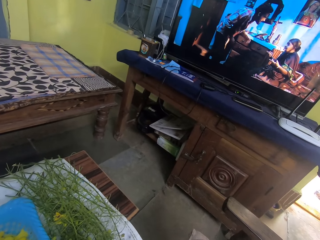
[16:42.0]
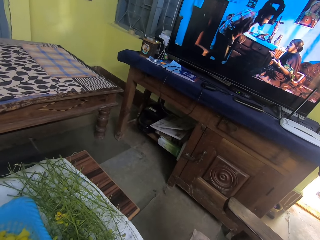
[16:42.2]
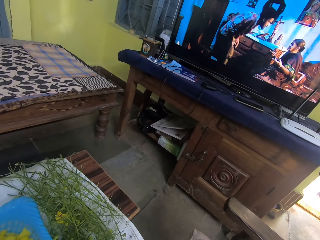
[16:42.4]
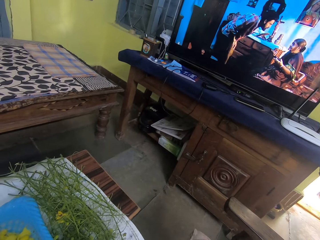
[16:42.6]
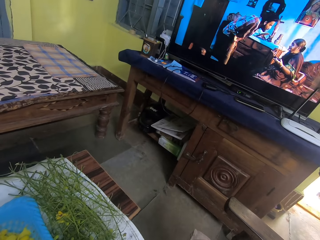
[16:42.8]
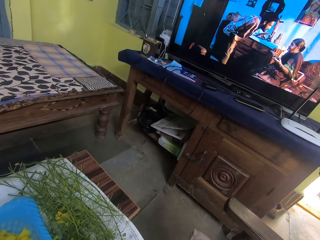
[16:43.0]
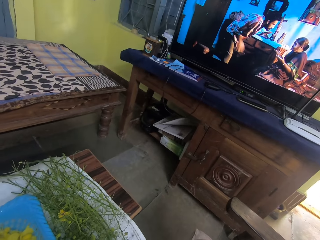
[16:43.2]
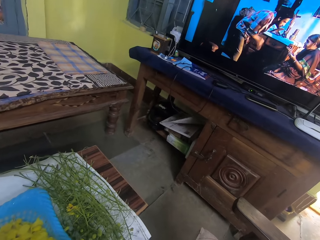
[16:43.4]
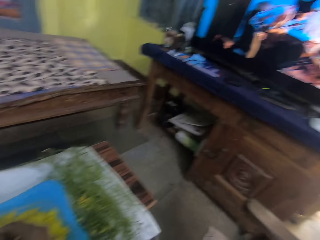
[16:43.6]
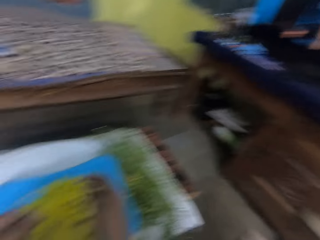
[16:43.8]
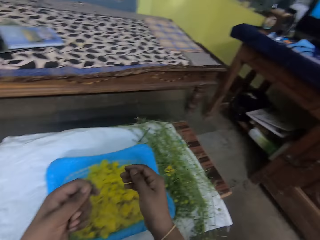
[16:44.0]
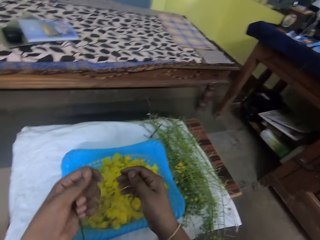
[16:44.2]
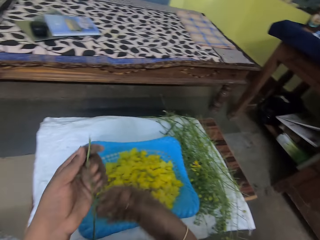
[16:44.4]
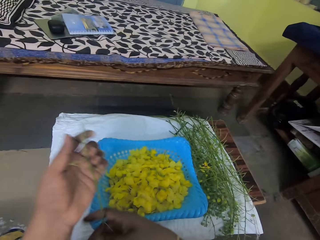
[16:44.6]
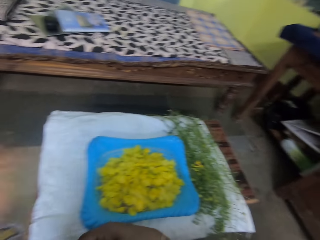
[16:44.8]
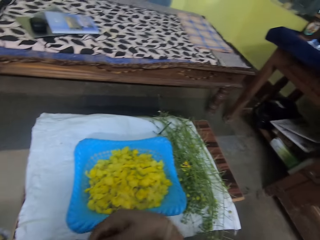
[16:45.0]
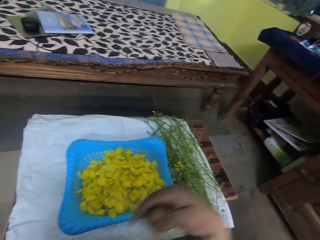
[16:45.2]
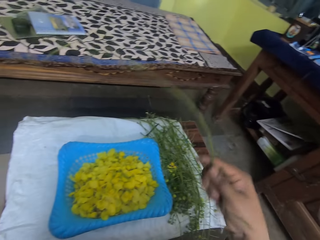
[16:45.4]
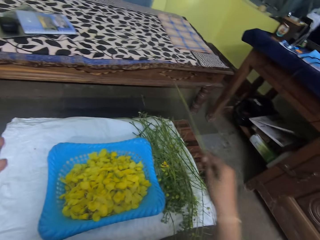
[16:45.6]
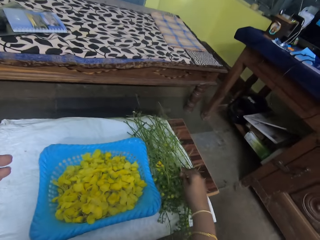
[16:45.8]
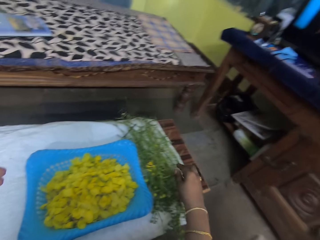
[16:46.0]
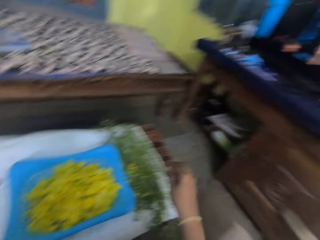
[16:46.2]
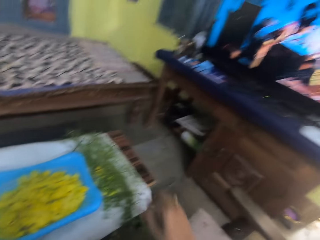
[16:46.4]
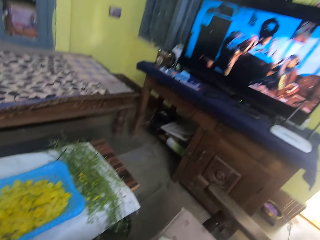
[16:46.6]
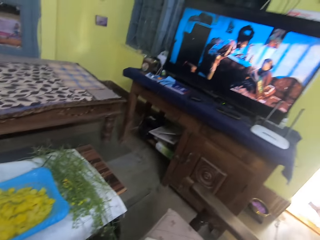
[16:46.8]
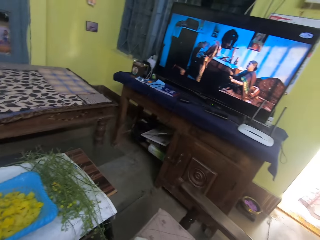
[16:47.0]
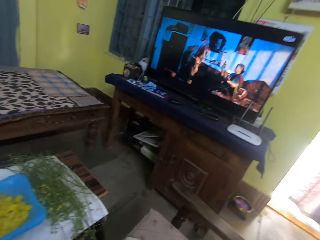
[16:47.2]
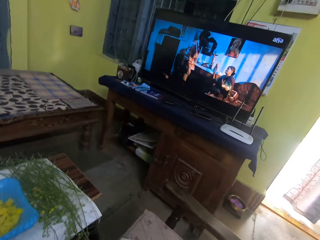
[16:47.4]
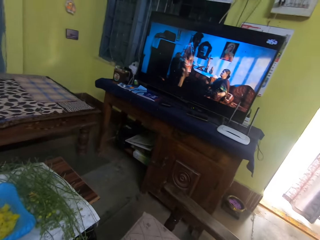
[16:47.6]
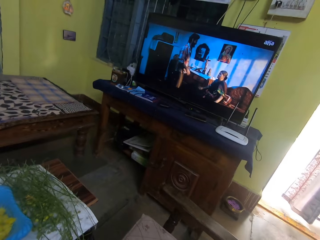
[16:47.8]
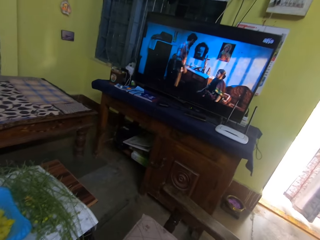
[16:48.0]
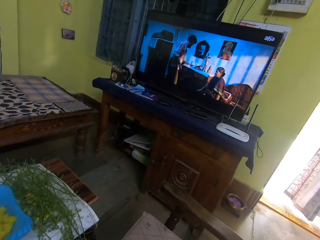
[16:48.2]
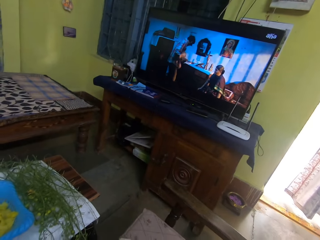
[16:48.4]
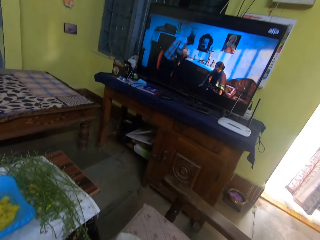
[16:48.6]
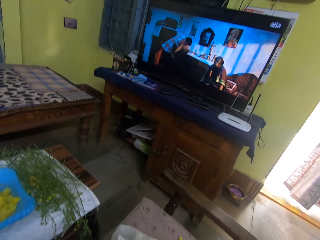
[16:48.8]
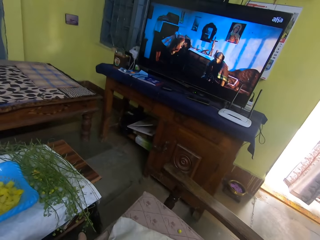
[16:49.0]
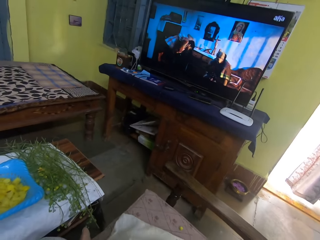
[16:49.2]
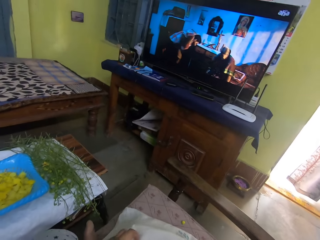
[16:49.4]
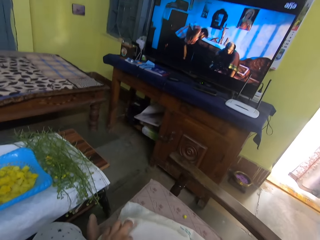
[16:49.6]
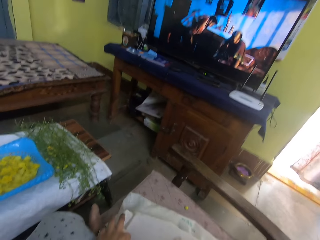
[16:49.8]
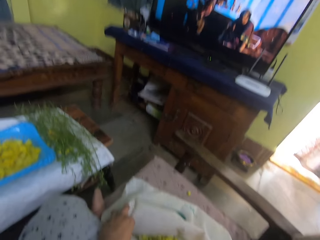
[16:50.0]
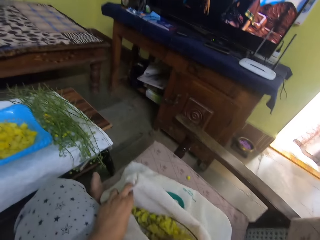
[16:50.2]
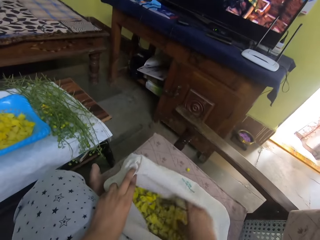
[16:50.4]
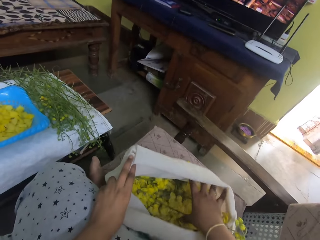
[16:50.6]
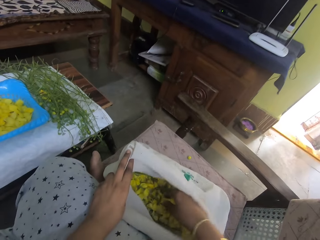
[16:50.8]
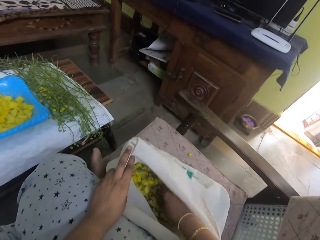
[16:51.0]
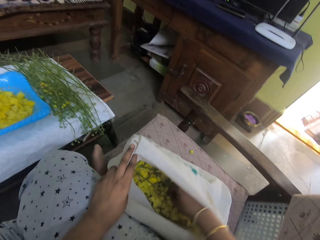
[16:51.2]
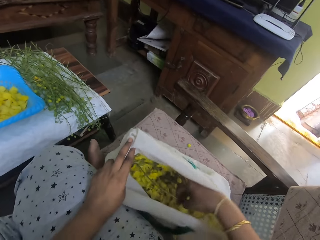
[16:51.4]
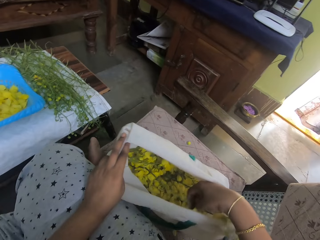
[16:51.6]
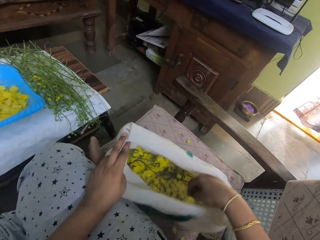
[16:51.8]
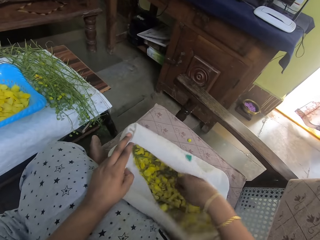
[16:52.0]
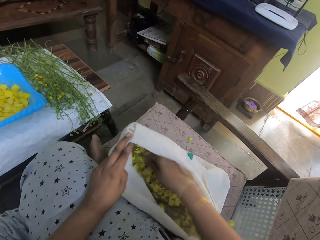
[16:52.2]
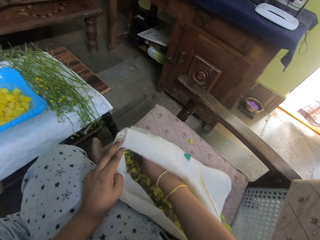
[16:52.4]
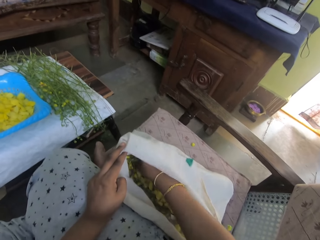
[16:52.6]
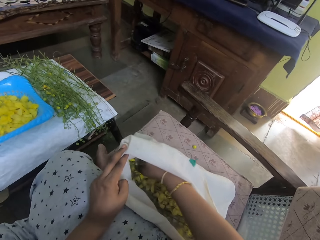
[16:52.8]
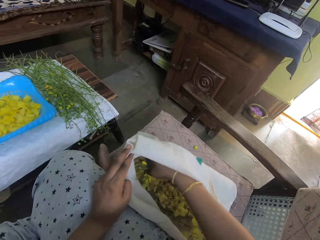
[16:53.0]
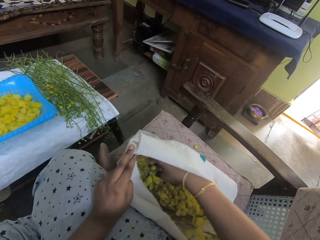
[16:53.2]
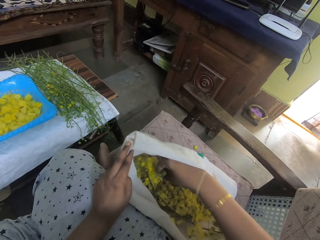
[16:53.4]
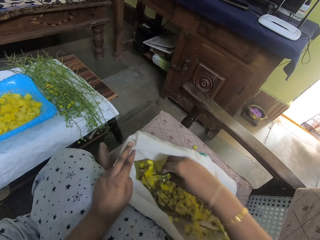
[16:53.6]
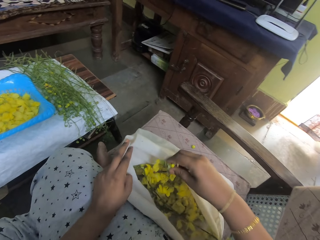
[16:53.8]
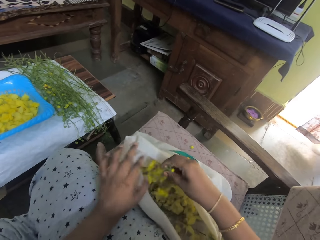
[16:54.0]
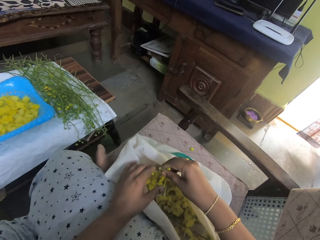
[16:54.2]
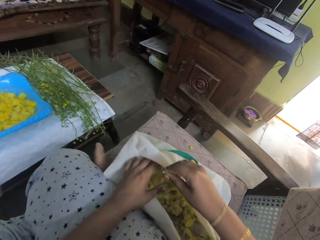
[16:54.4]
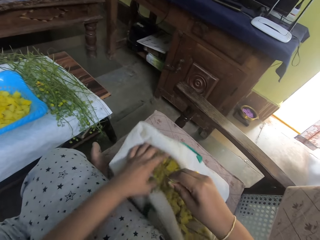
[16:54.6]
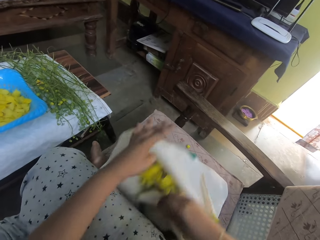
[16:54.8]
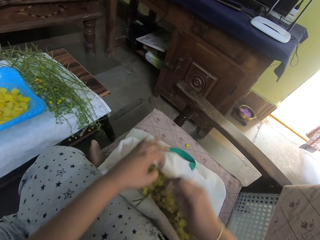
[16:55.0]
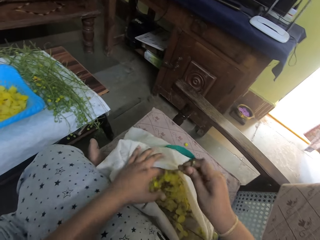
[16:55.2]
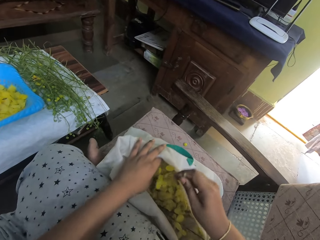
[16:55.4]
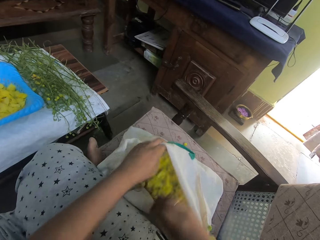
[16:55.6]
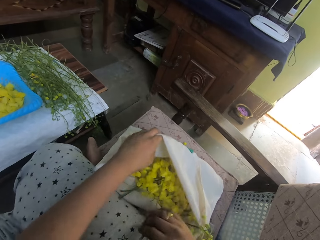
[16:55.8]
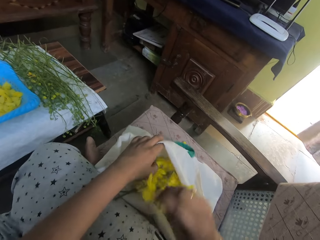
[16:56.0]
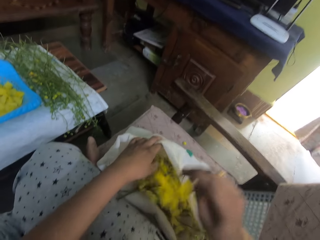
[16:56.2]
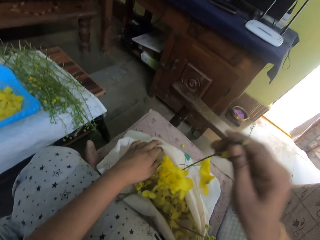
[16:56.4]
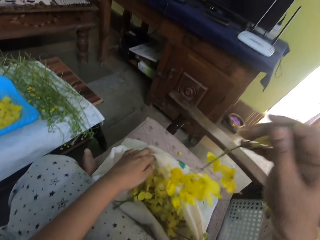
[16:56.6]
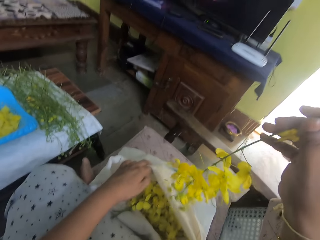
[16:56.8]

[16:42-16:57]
The camera wearer takes the stem from his left hand with his right hand. He drops the stem on the table with his right hand. He looks around the room. He grabs the opening of the sack of bok choy stems on the floor with his left hand. He takes a bok choy stem from the sack on the floor with his right hand. He picks flowers.

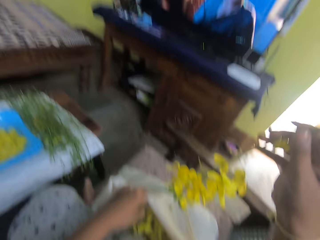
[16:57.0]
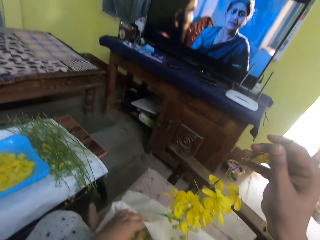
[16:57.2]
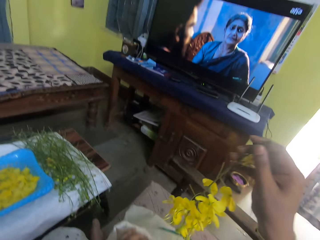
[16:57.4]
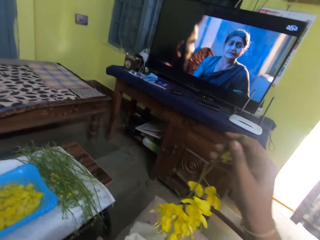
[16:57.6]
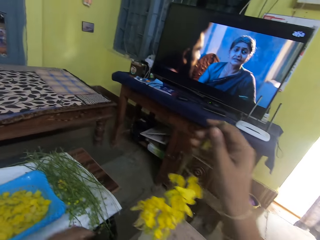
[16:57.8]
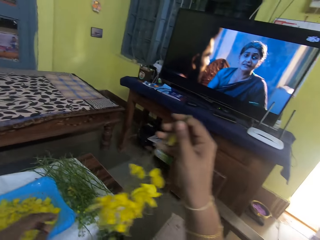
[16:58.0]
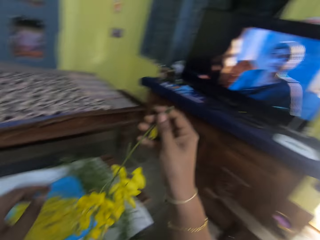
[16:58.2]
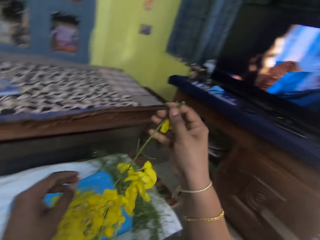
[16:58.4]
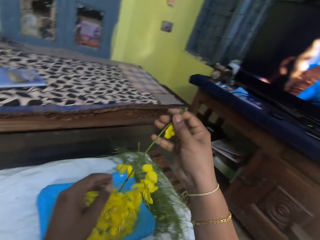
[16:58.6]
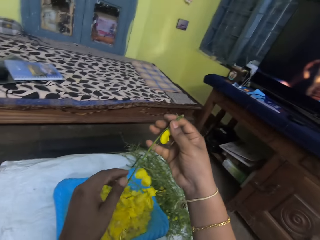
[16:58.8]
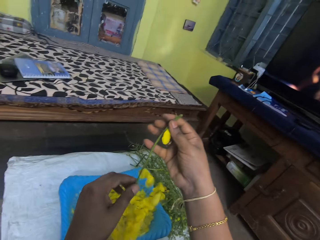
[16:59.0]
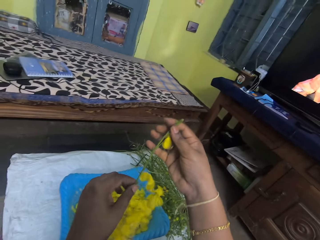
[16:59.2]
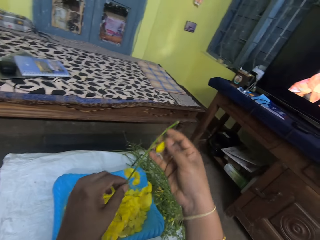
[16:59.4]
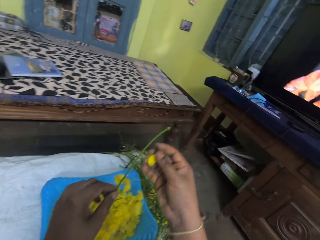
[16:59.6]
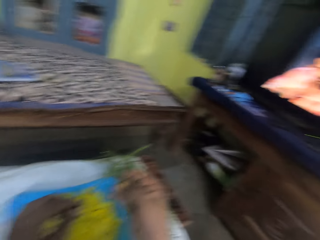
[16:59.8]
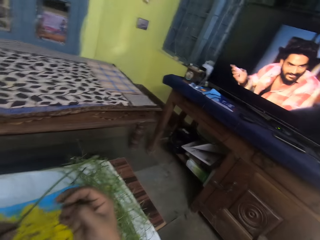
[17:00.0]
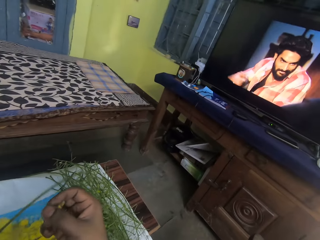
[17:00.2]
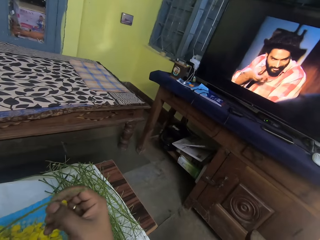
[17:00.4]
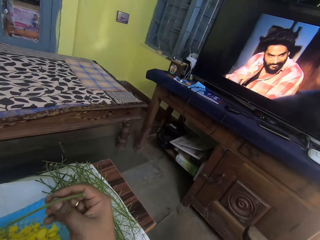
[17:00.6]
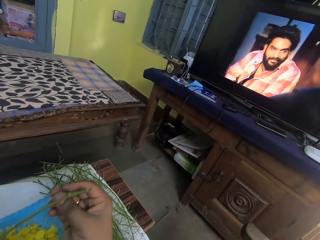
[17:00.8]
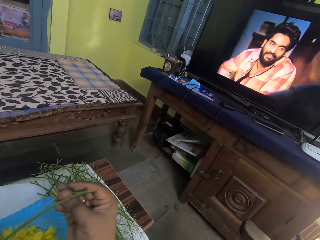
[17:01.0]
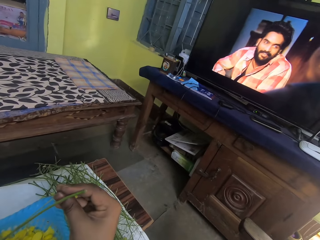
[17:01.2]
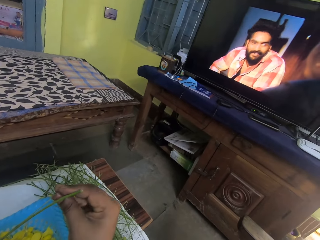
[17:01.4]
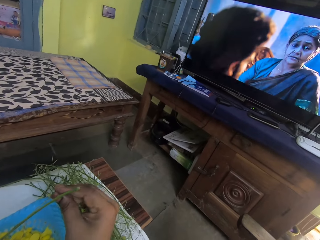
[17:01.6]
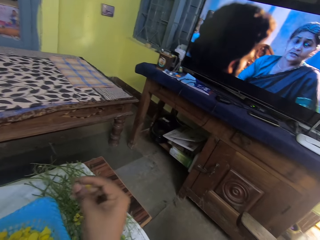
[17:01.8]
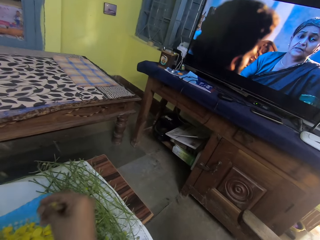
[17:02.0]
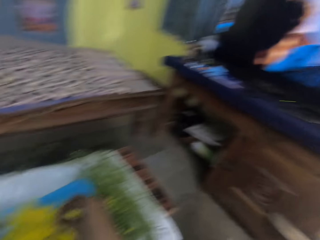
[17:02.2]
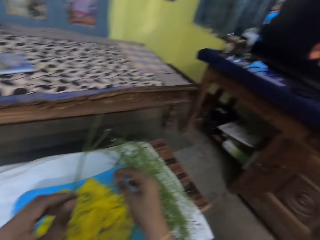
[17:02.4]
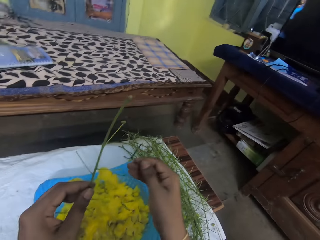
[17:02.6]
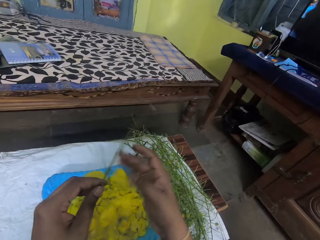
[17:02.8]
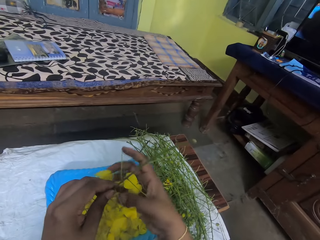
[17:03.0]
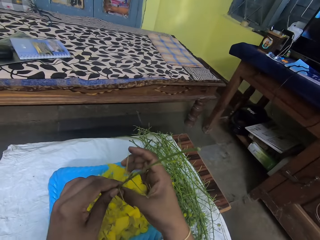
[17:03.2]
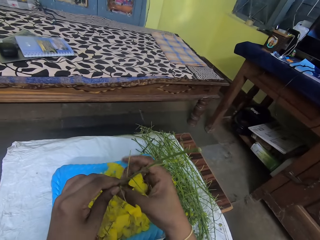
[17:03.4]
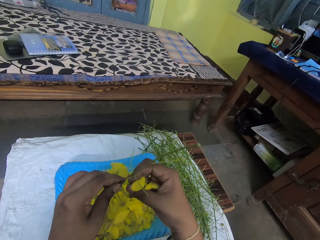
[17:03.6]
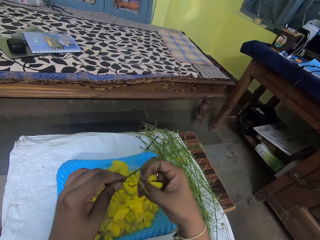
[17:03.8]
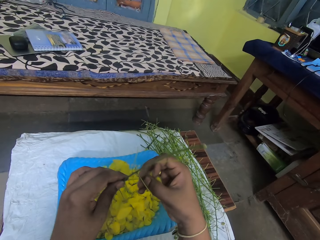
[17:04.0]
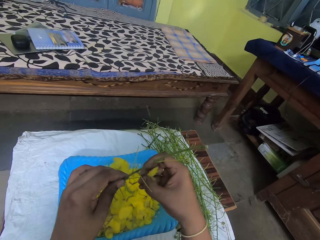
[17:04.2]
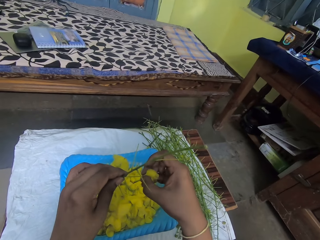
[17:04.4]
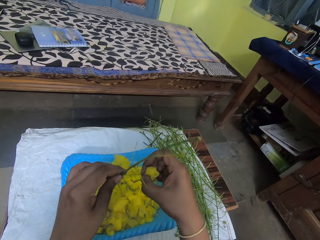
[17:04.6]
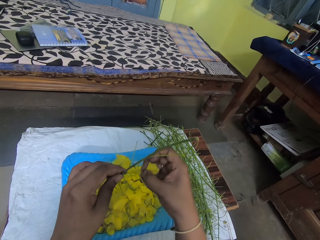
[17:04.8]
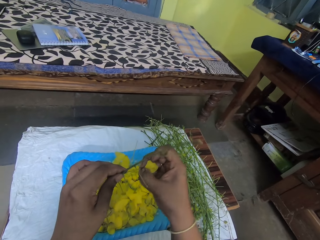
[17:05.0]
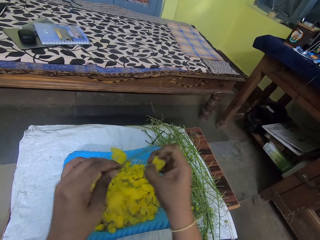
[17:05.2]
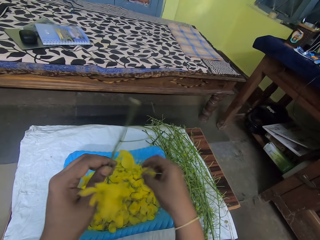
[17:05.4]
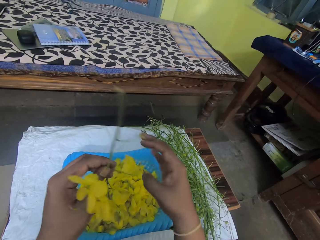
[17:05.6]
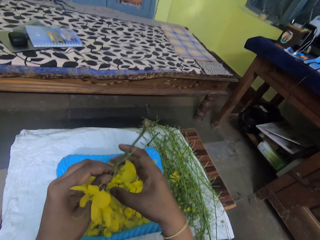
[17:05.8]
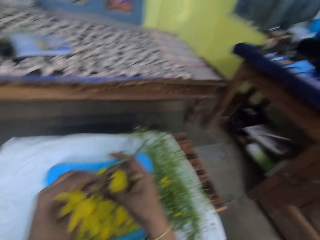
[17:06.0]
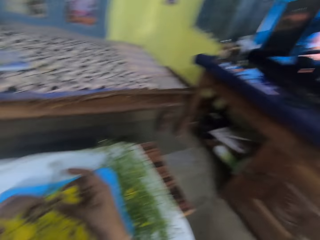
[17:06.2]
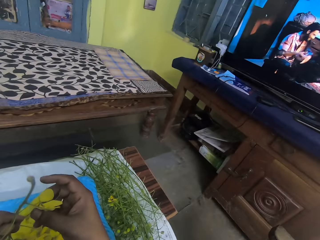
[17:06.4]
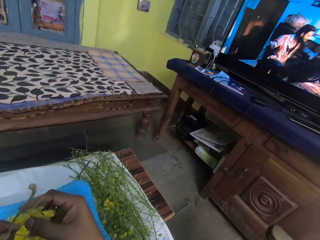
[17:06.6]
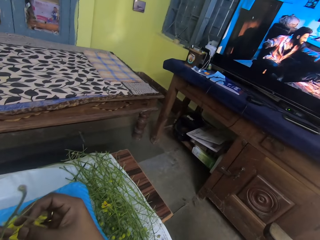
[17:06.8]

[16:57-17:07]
The camera wearer passes the bok choy stem to his left hand with his right hand. He takes a bok choy flower from the stem in his left hand with his right hand. He holds the flowers. He drops the bok choy flower on the tray on the table with his right hand. He takes a bok choy flower from the stem in his left hand with his right hand. He drops the bok choy flower on the tray on the table with his right hand. He takes a bok choy flower from the stem in his left hand with his right hand.
